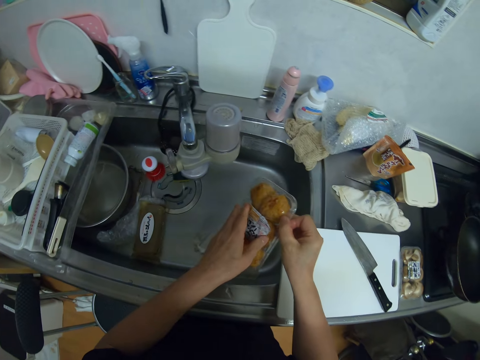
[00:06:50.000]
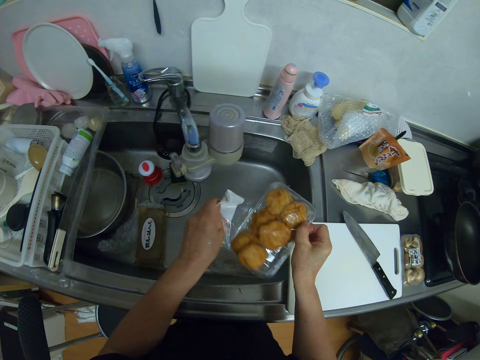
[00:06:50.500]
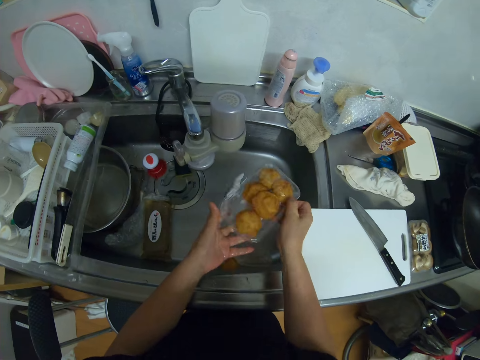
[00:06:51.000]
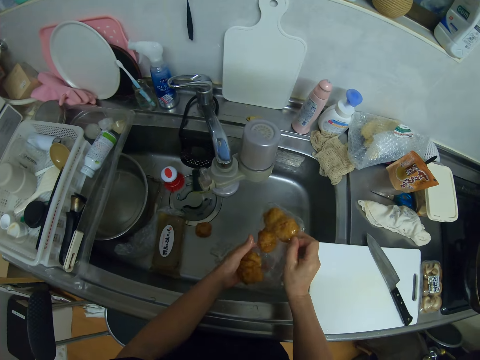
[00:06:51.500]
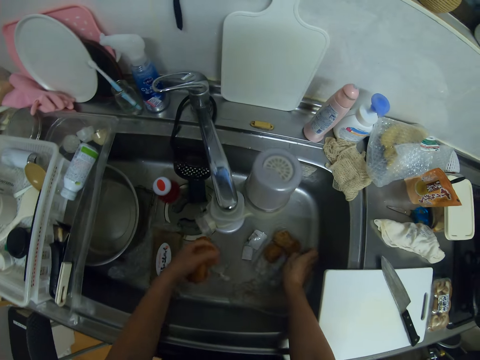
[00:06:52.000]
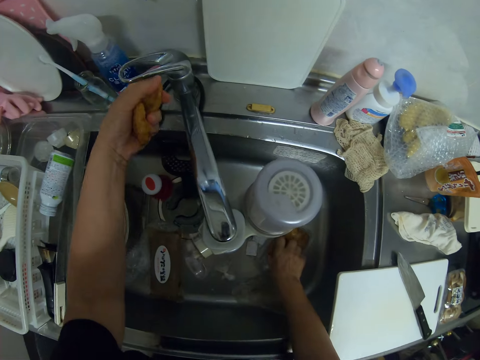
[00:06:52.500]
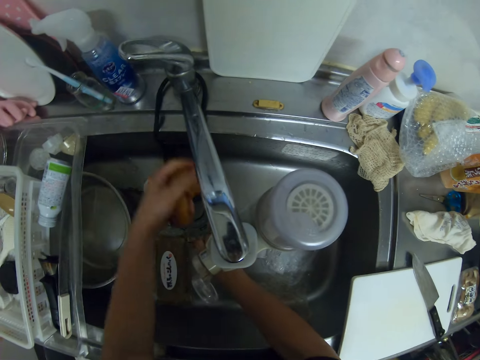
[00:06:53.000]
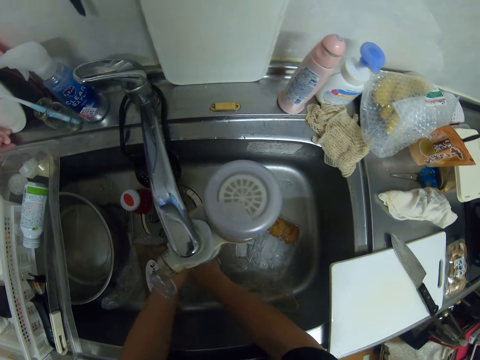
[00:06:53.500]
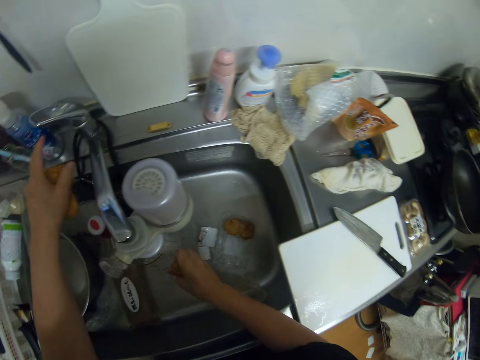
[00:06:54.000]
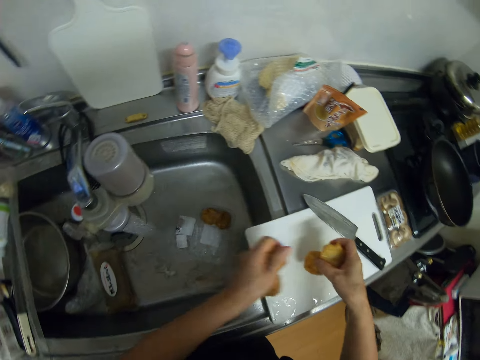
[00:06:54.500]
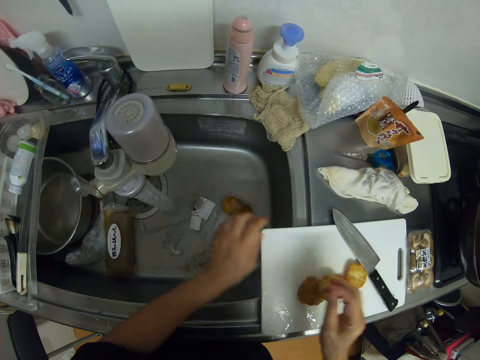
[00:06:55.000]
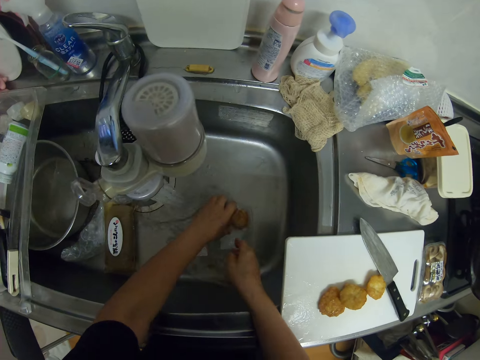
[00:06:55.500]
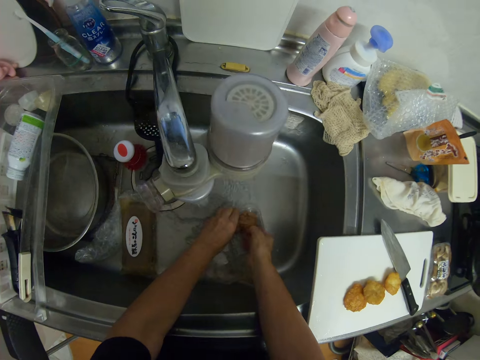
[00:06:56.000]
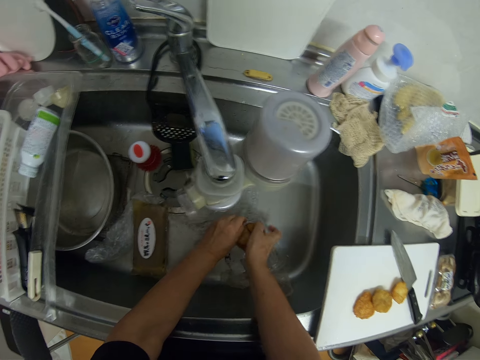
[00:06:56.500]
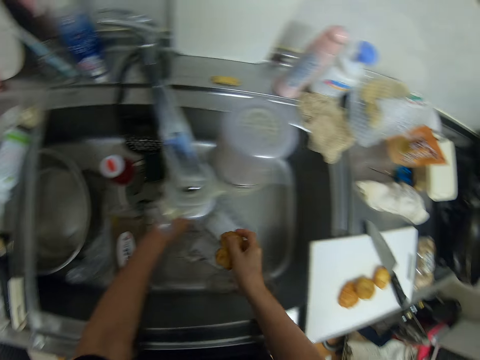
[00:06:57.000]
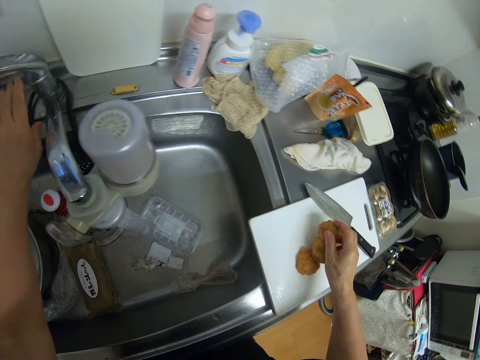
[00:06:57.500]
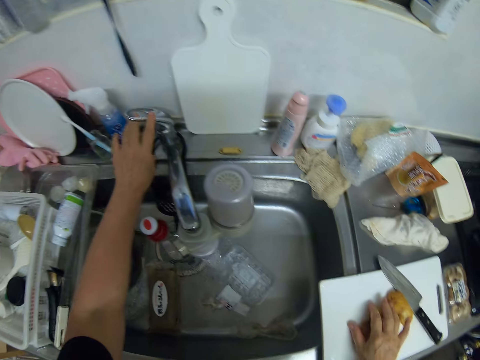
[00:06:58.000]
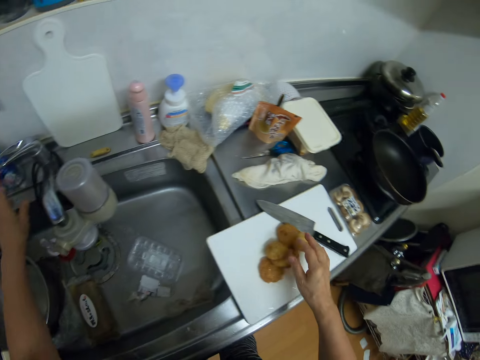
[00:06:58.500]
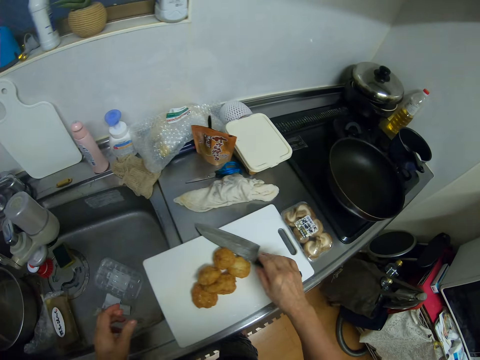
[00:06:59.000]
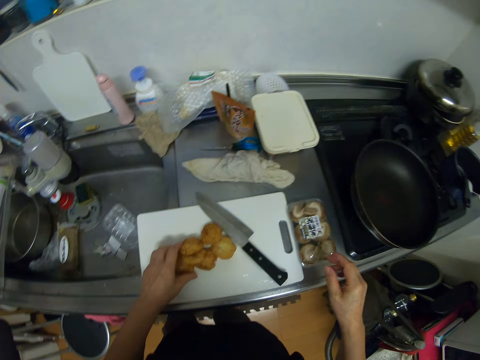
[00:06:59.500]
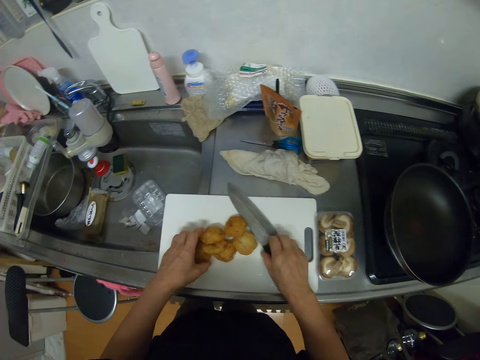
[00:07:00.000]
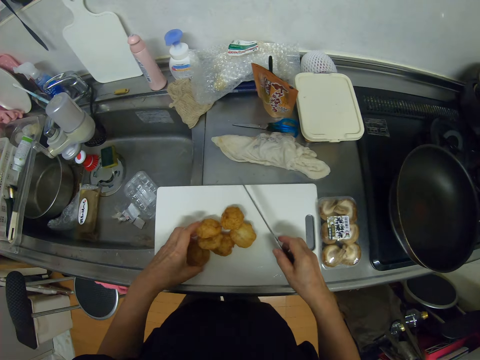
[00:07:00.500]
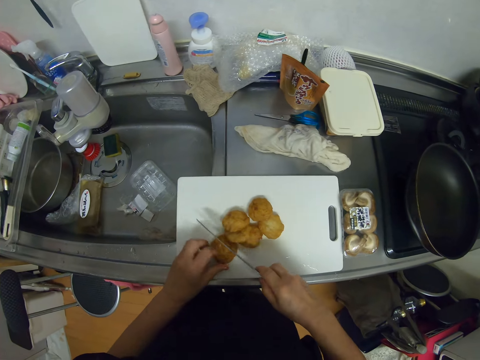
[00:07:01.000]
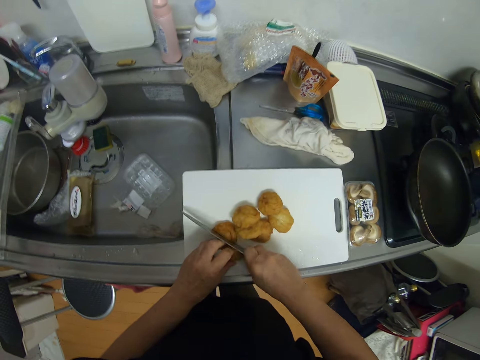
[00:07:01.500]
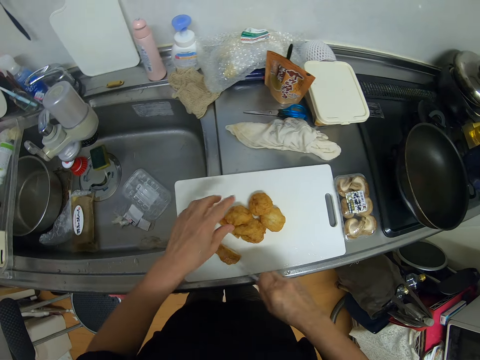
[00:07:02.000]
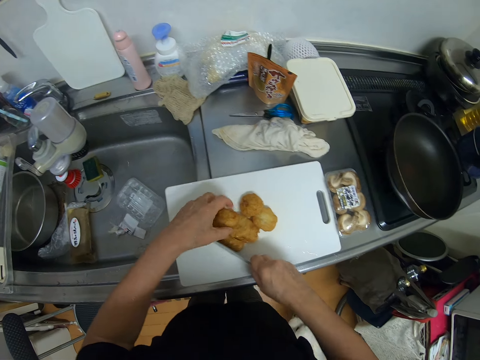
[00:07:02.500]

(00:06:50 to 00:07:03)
The camera wearer holds something. She packs the cookies in the kitchen zinc with her left hand. She opens the tap with her left hand. She rinses the cookies with both hands. She places the cookies on the cutting board with both hands. She picks the cookies from the pack in the kitchen zinc with both hands. She drops the cookies on the cutting board with her right hand. She closes the tap with her left hand. She moves hands around the countertop. She holds one piece of the cookies on the cutting board with her left hand. She picks the knife from the cutting board with her right hand. She slices the cookies on the cutting board with the knife in her right hand. The dog leaps on the kitchen counter. The camera wearer moves something on the cutting board and picks something on the cutting board.

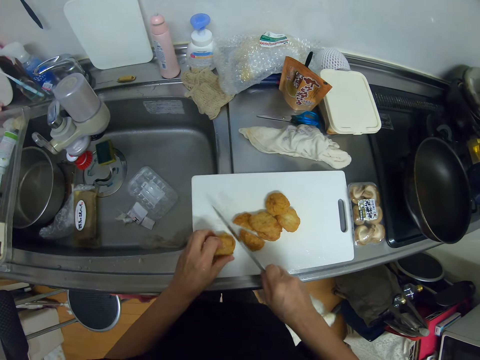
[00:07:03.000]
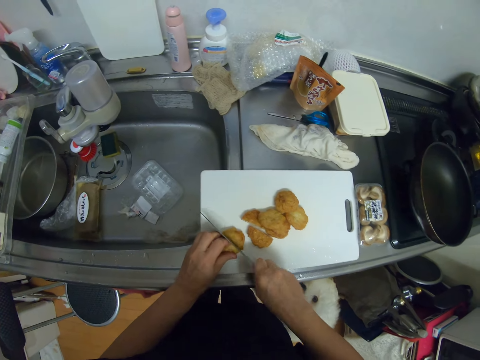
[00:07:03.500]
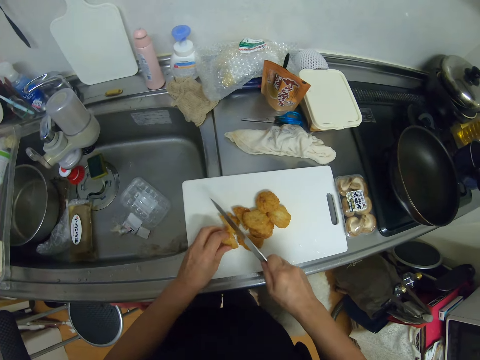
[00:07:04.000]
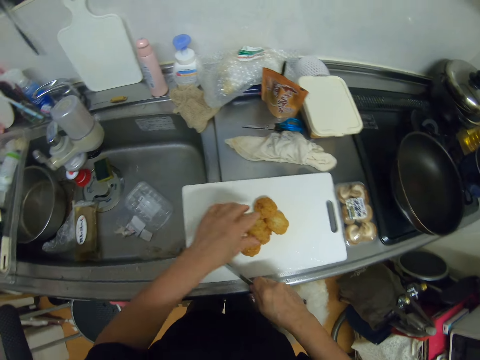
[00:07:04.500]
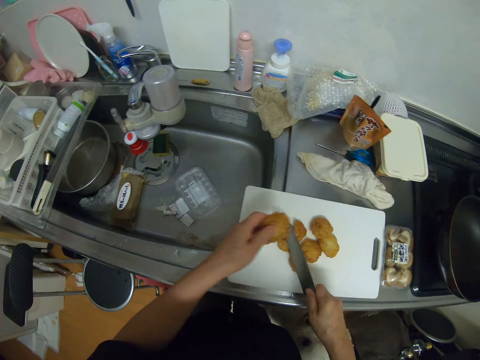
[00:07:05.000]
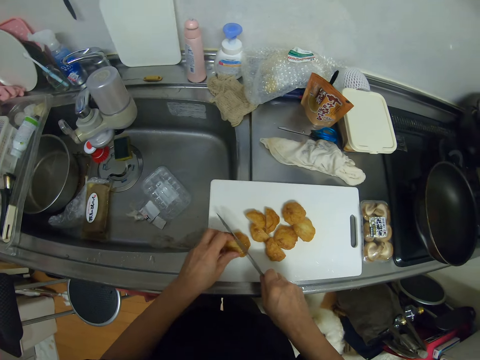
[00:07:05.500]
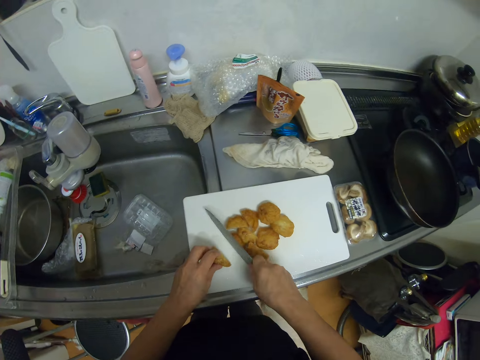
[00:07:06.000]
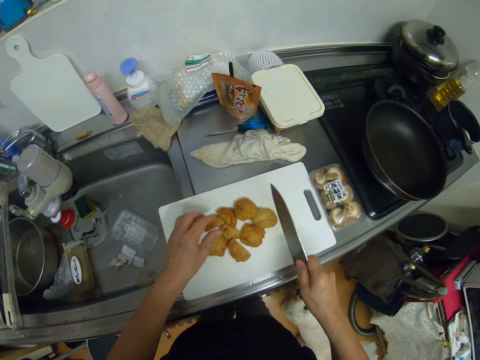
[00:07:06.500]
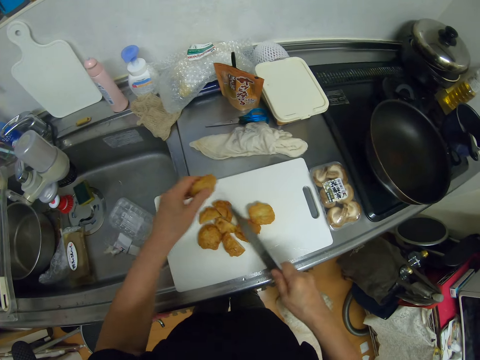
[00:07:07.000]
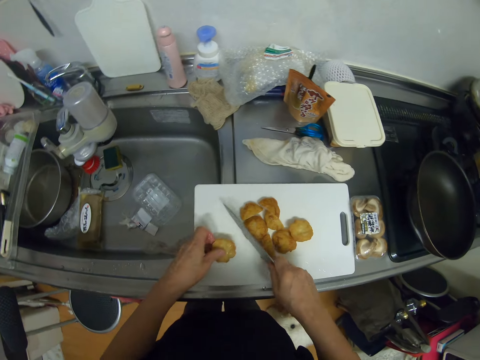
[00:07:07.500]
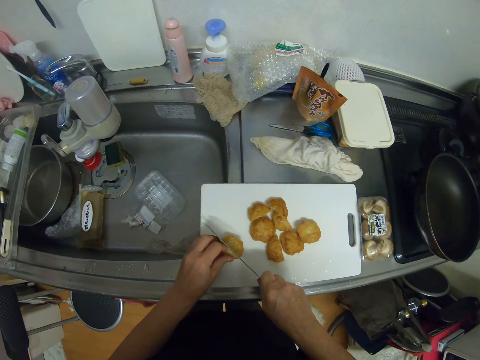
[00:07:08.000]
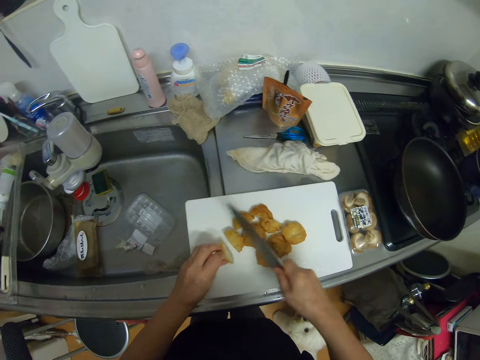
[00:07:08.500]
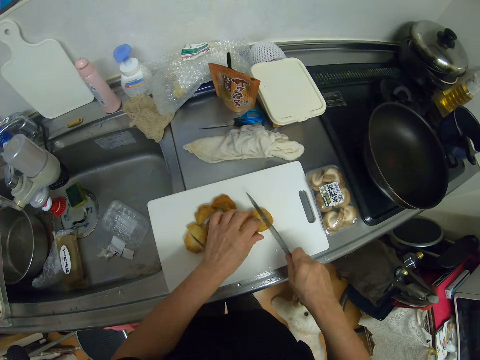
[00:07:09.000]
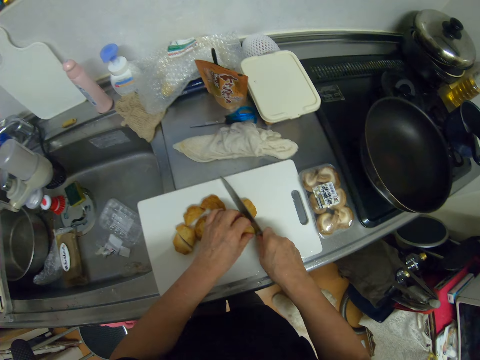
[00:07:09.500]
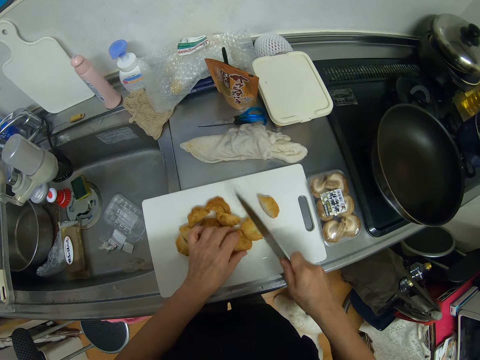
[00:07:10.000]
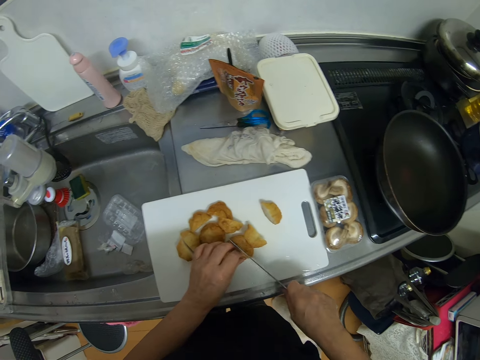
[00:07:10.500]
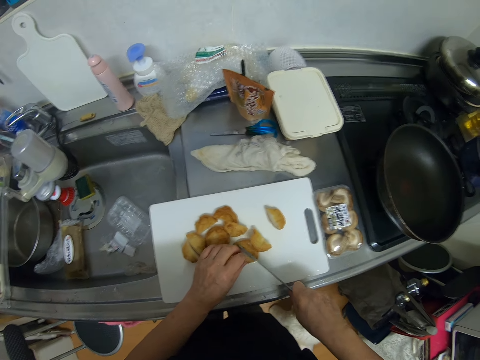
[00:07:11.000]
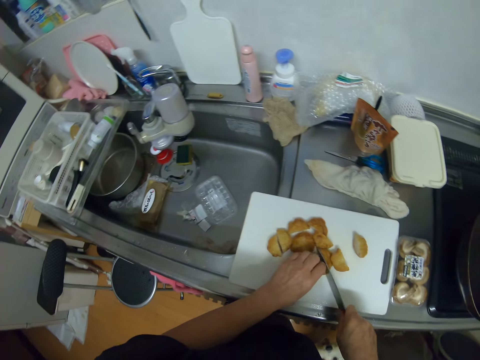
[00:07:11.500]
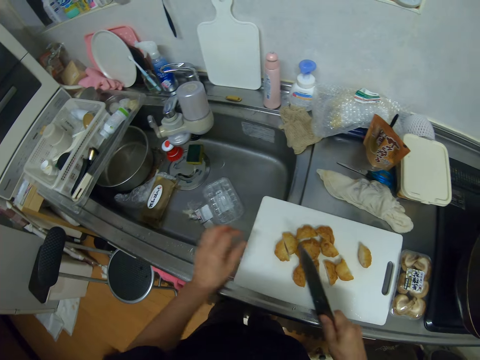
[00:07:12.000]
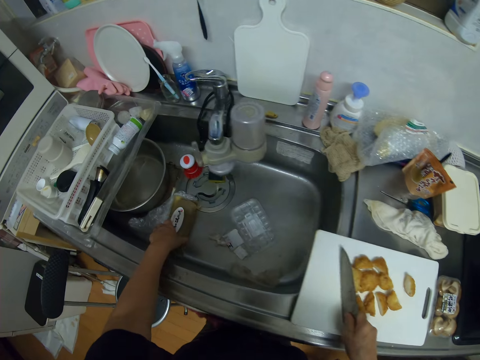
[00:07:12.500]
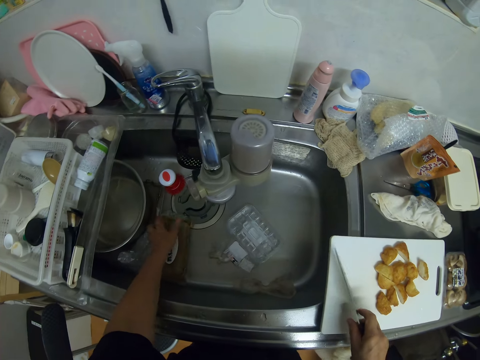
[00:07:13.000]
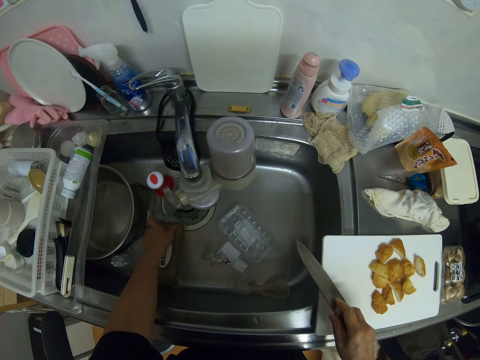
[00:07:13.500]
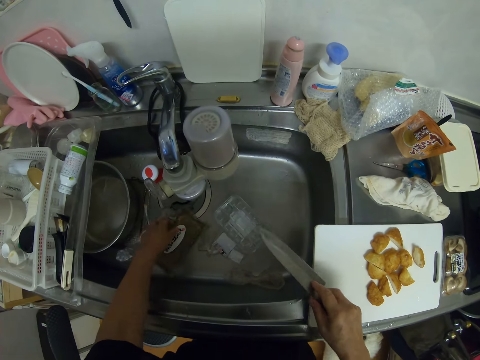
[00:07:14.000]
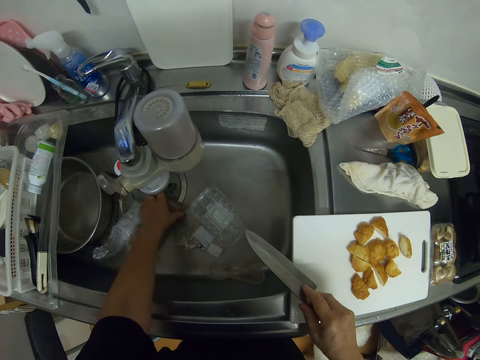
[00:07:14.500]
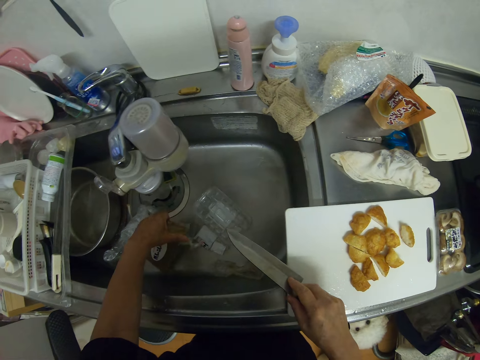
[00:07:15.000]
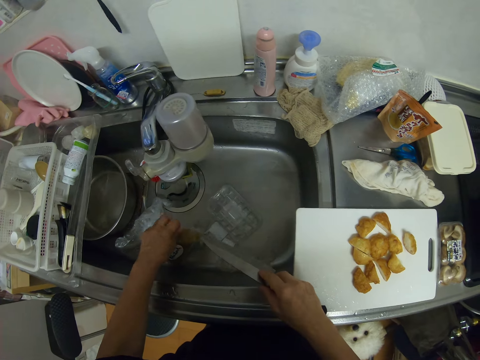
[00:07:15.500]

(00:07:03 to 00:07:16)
The camera wearer puts something on the chopping board or cutting board, cuts something with a knife on the chopping board, moves something on the chopping board, picks something on the chopping board and puts something on the chopping board. The dog leaps off the kitchen counter. The camera wearer cuts something with the knife on the chopping board and moves something on the chopping board. The dog wags its tail. The camera wearer picks something on the chopping board, moves something on the chopping board and puts something on the chopping board. She cuts something with the knife on the chopping board and moves something on the chopping board. She cuts something with the knife on the chopping board and moves something on the chopping board. She cuts something with the knife on the chopping board. She moves the cookies on the cutting board with the knife in her right hand. She picks the pack of meat from the kitchen zinc with her left hand.
